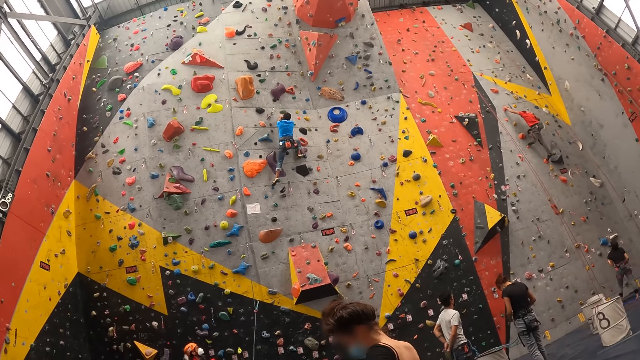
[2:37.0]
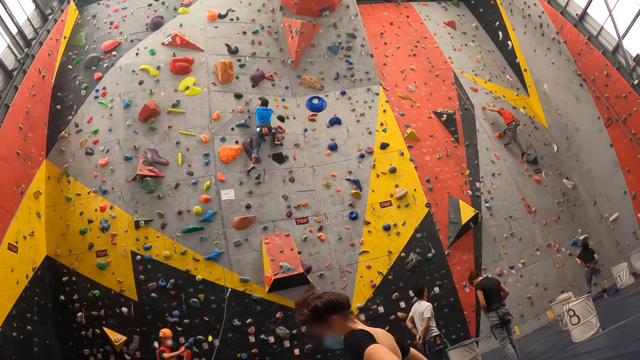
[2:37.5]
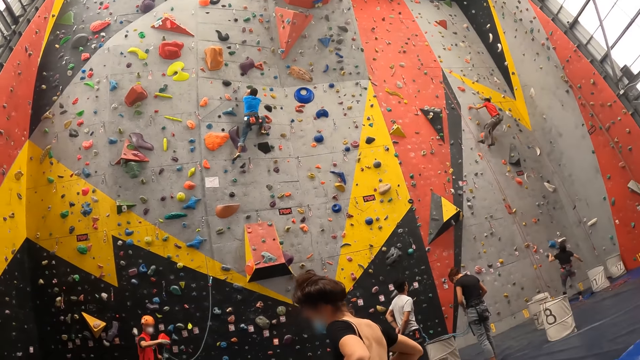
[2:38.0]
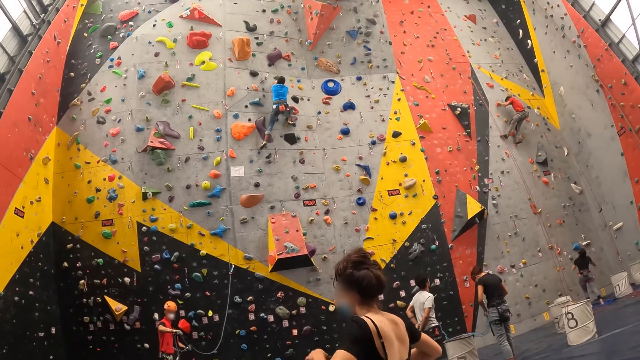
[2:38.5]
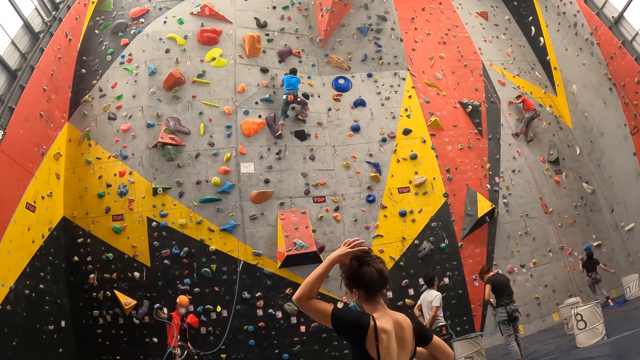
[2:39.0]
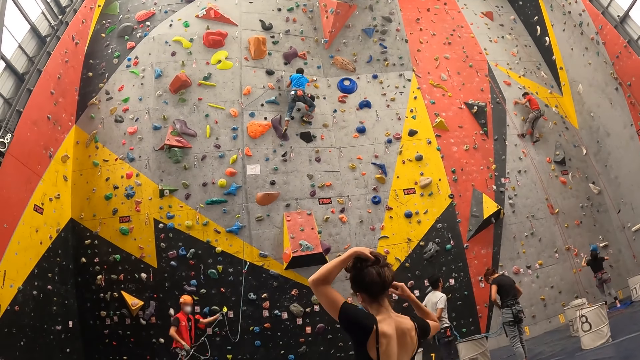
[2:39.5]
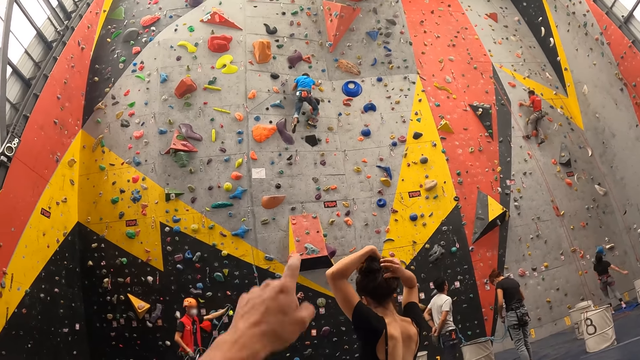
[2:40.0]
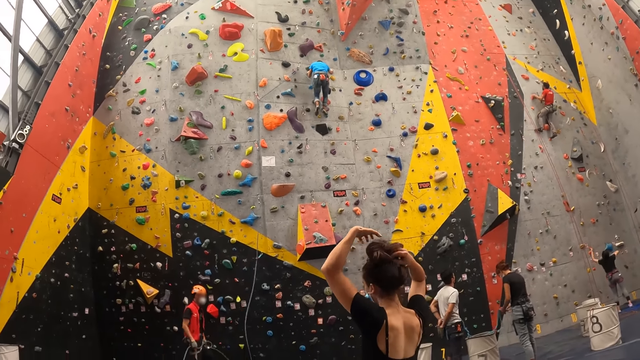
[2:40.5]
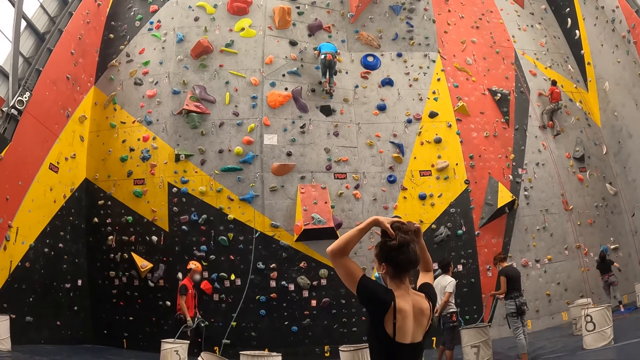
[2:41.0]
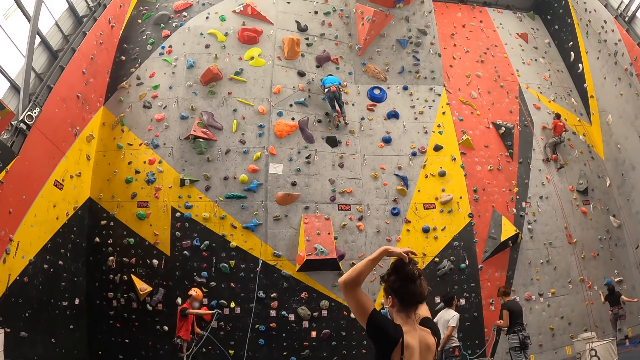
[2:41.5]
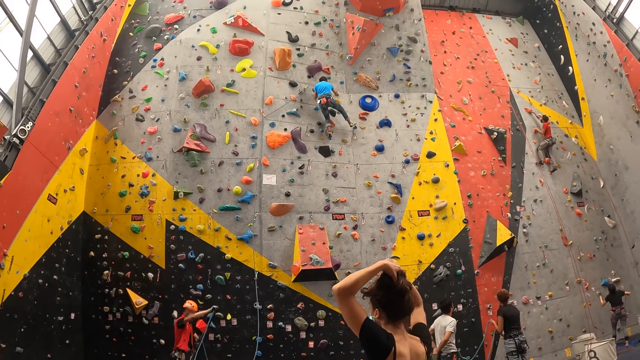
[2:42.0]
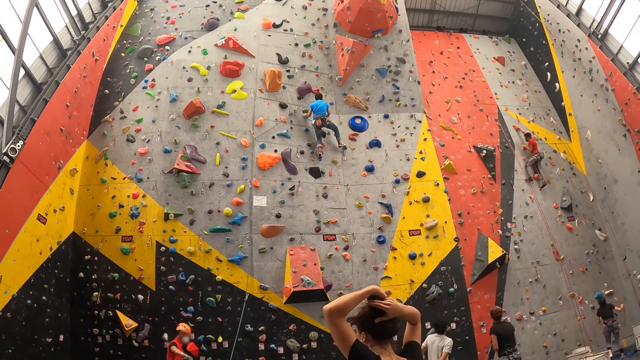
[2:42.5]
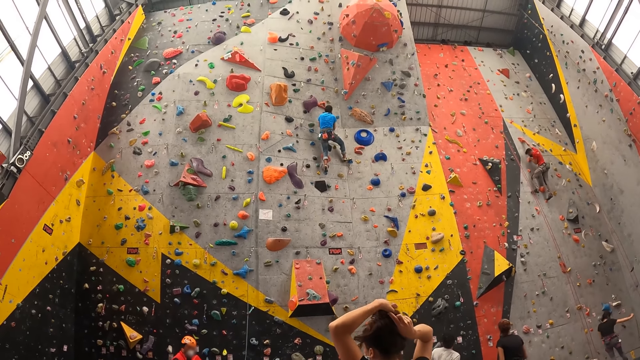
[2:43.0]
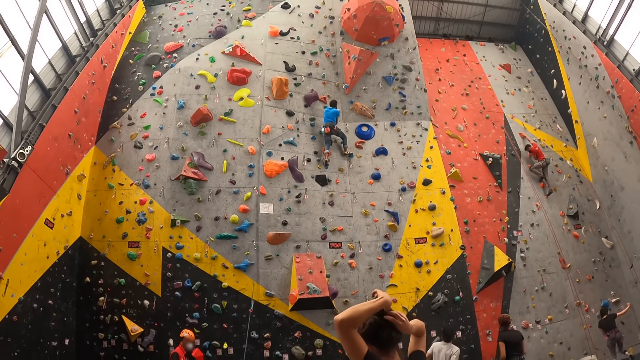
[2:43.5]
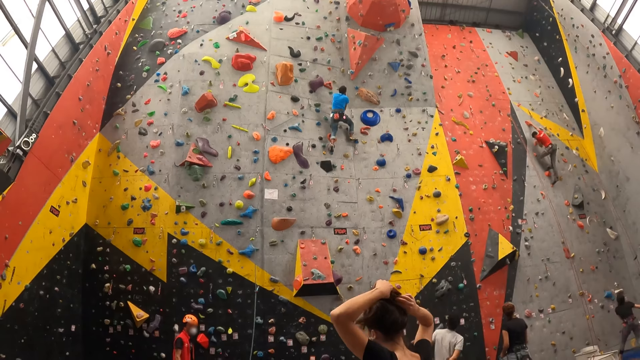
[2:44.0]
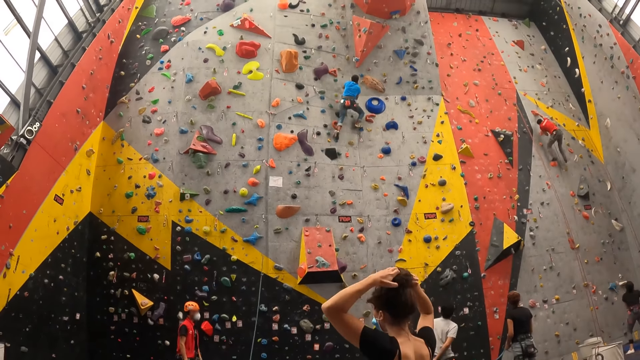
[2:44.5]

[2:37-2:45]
A woman ties her hair.

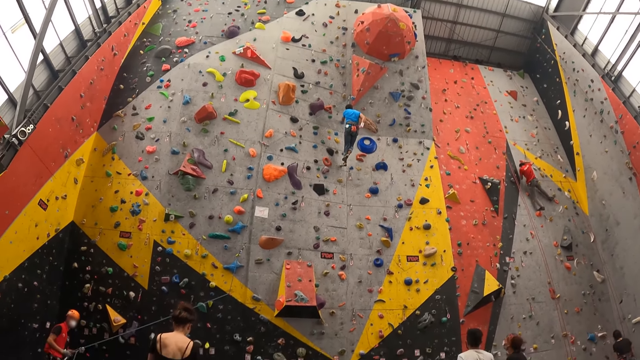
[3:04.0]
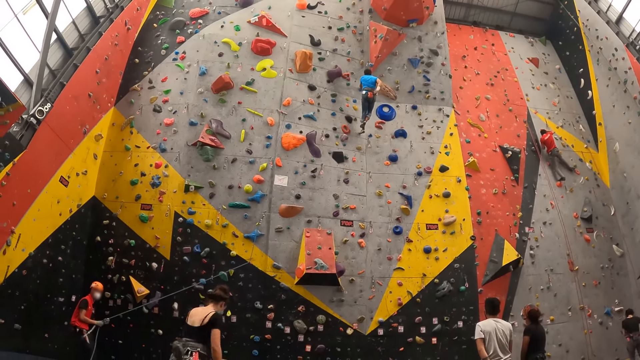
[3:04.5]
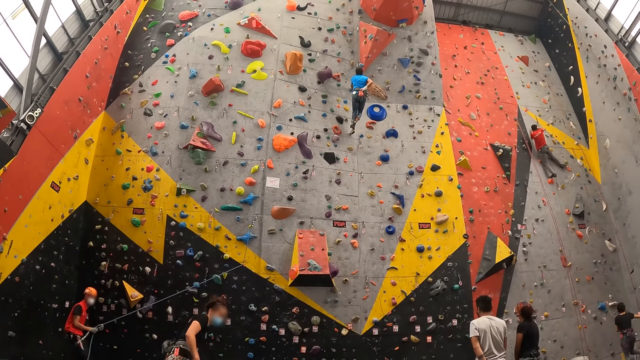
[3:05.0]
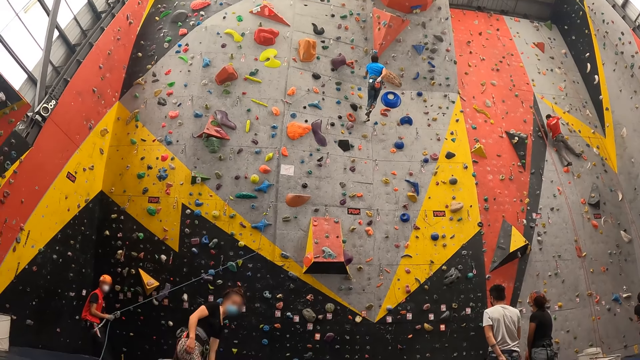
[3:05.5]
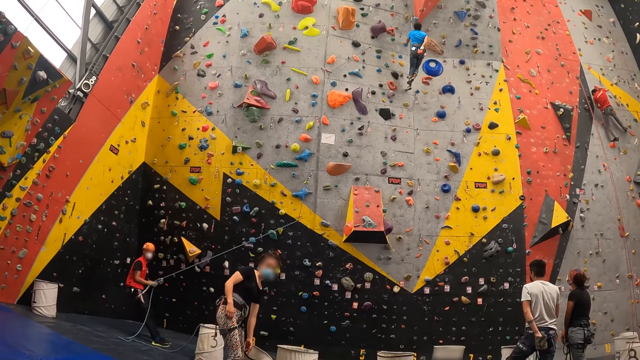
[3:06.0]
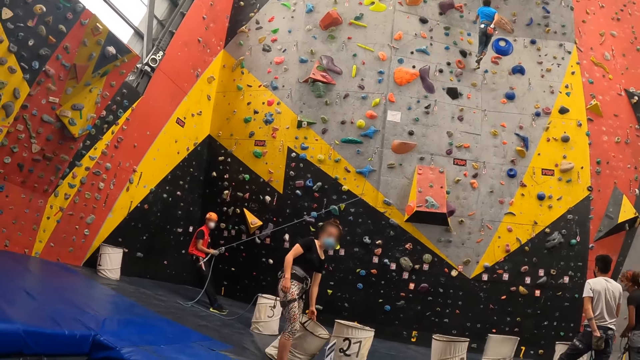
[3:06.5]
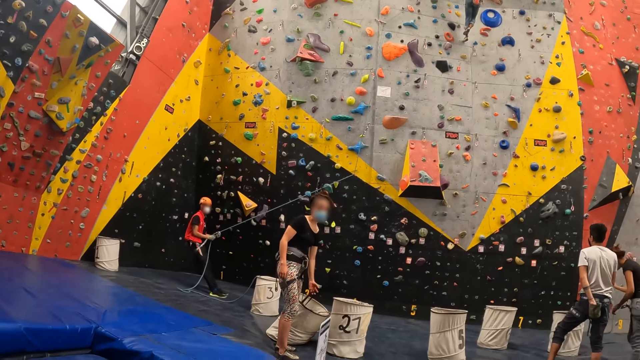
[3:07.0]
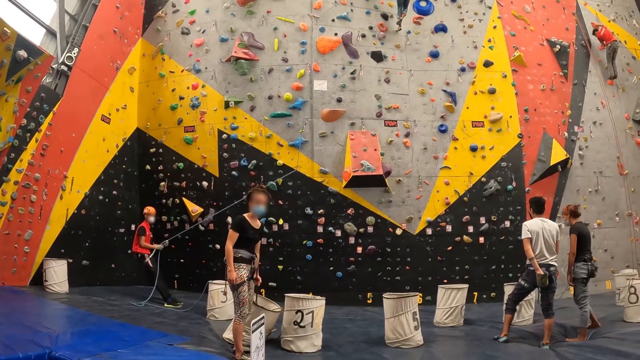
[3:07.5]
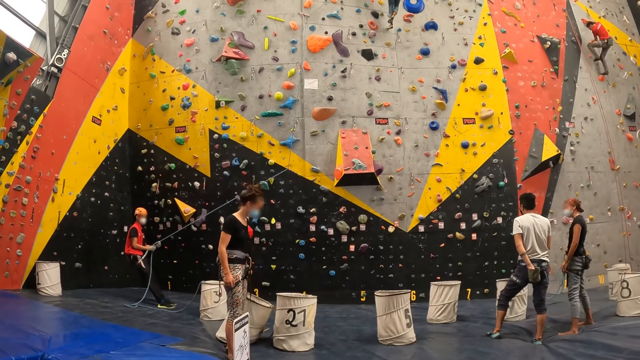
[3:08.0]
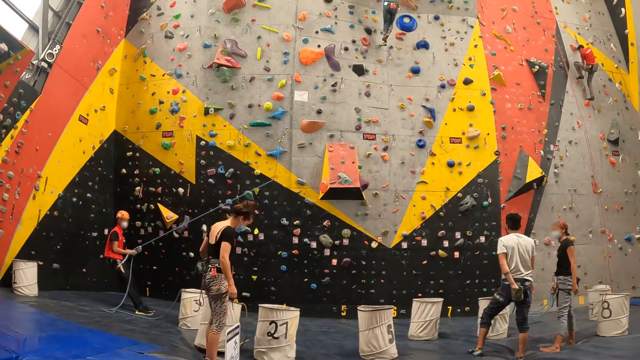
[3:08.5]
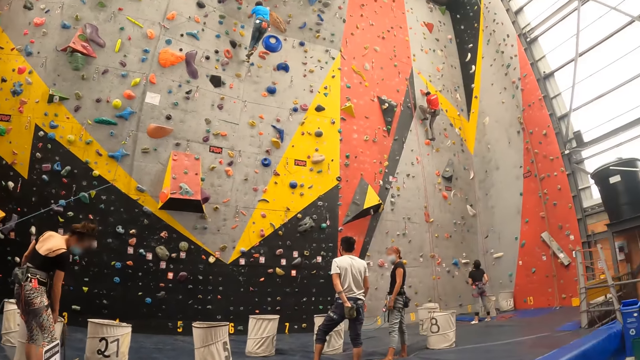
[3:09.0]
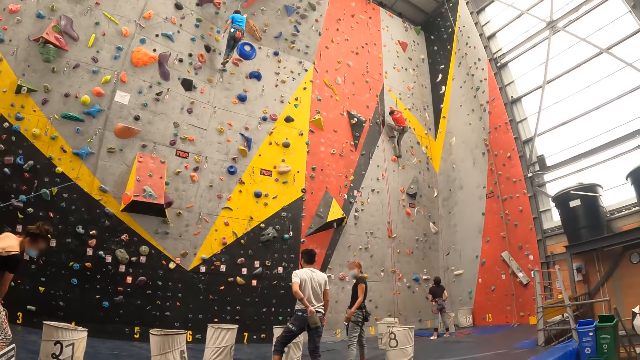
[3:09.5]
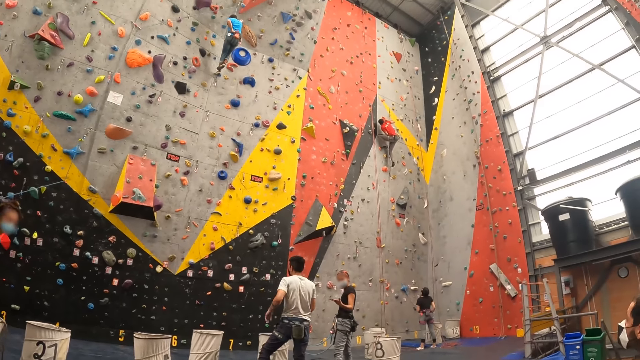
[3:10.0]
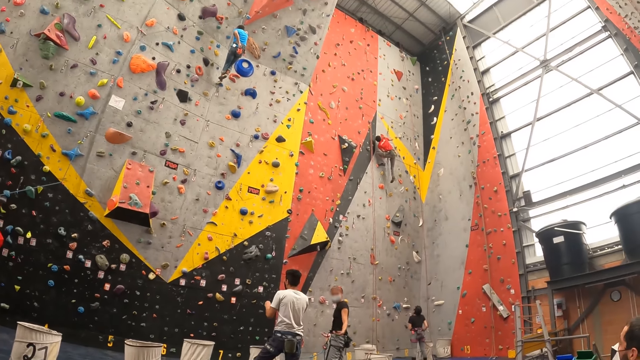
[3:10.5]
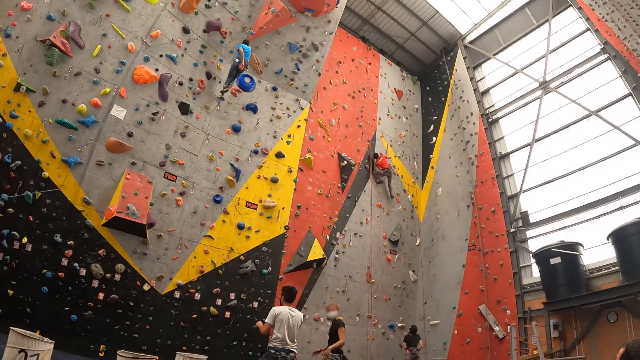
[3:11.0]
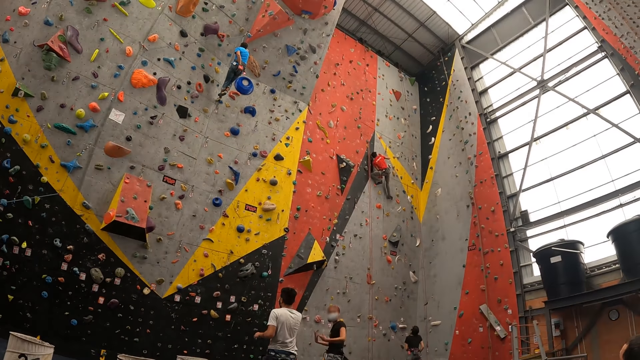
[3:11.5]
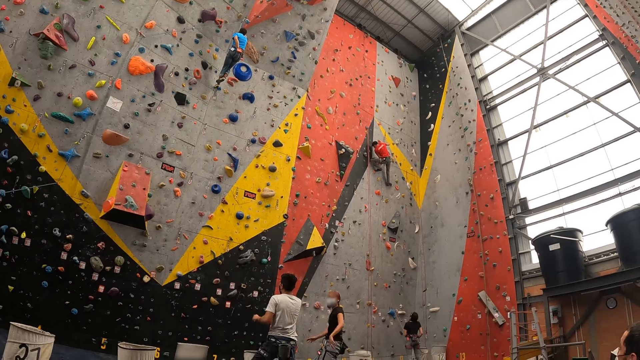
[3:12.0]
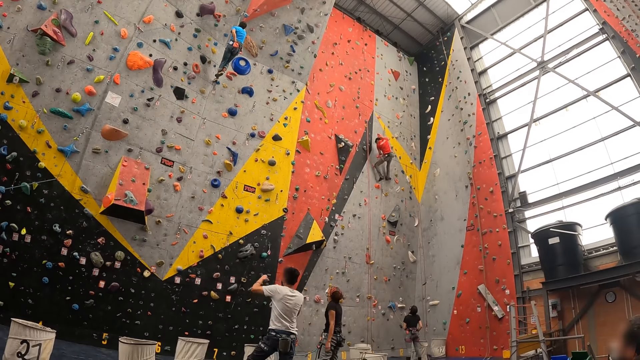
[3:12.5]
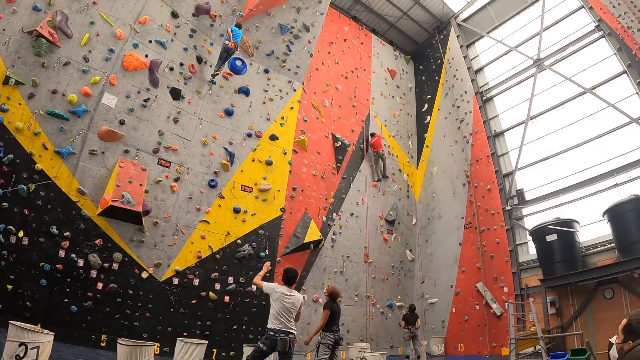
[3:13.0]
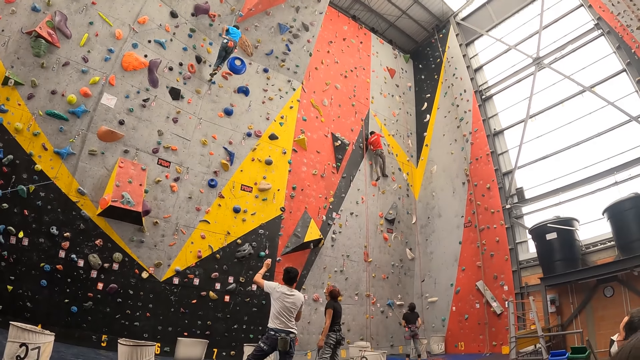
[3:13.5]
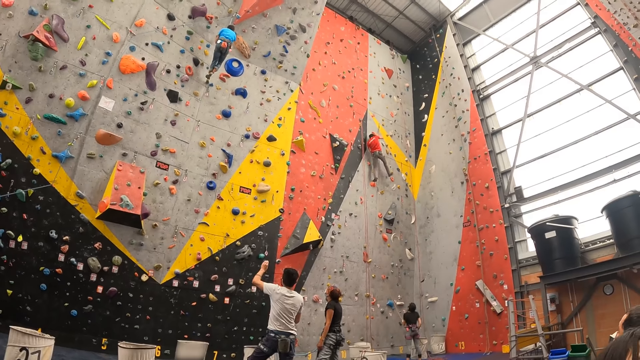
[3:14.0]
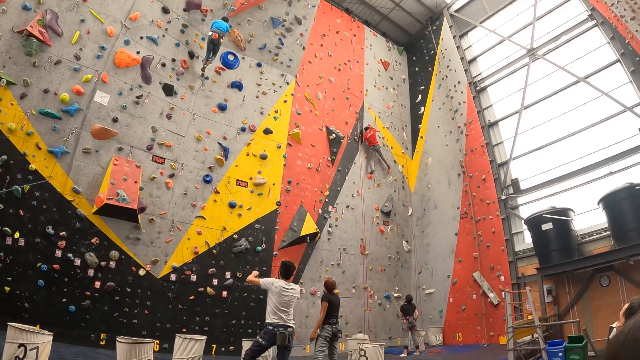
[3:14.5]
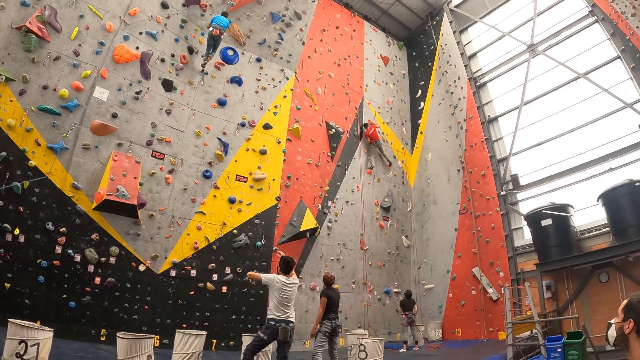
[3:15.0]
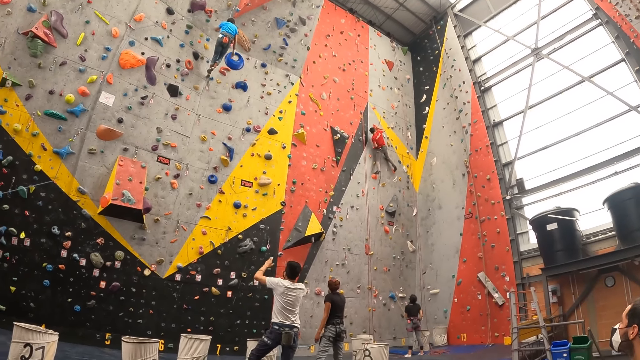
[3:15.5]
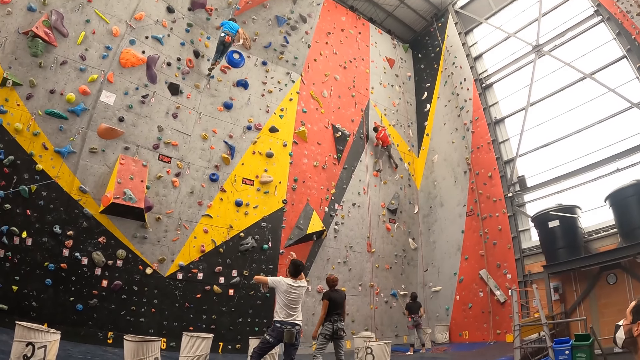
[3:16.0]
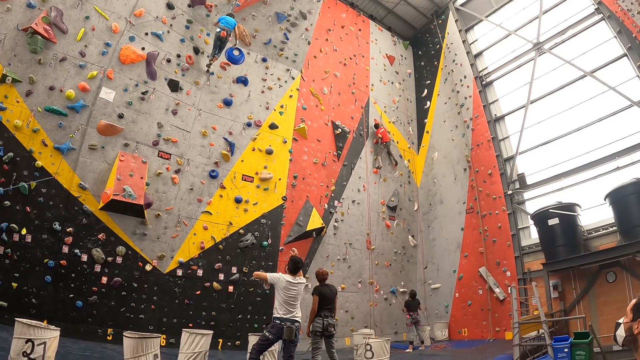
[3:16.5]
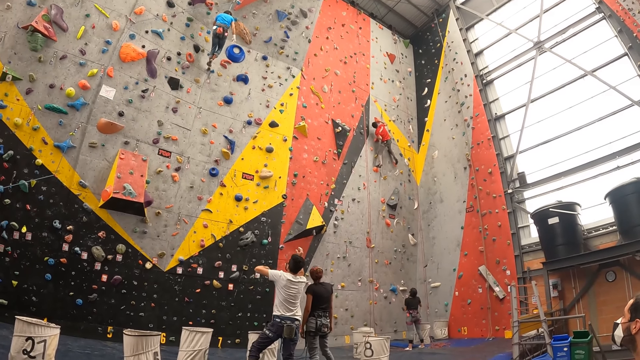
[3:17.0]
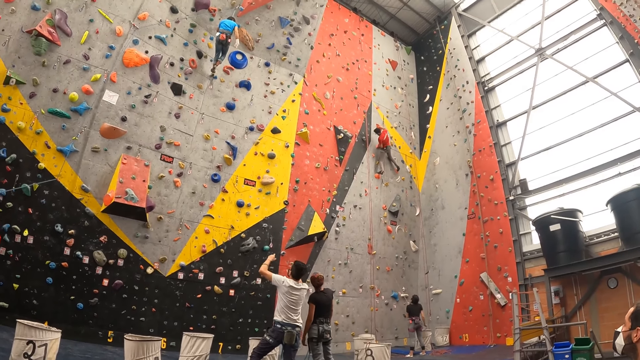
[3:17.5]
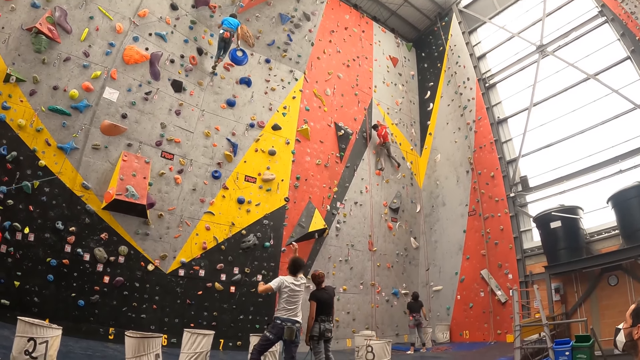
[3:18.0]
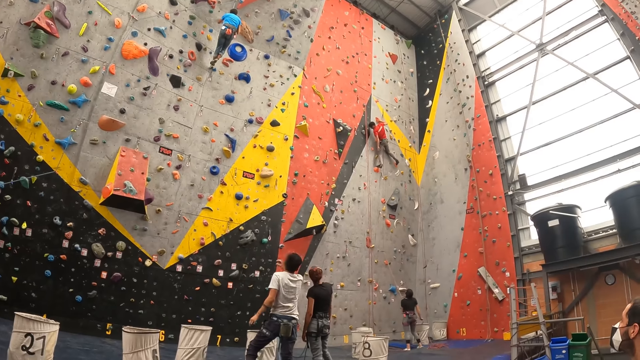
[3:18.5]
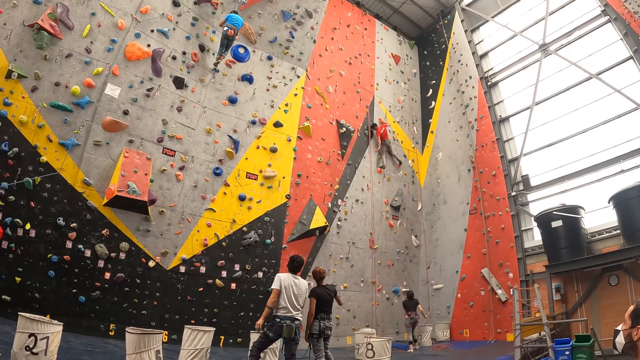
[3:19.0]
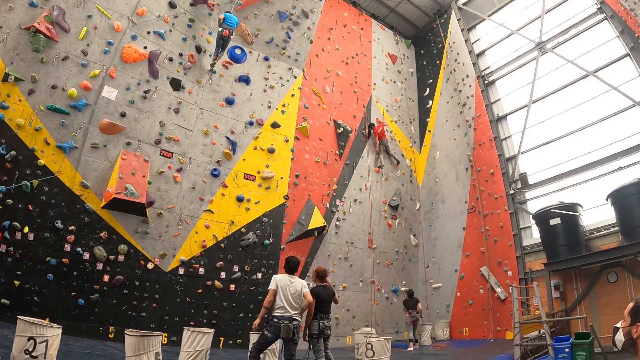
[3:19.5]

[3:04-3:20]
A woman holds a bag on the floor. A man gestures.
